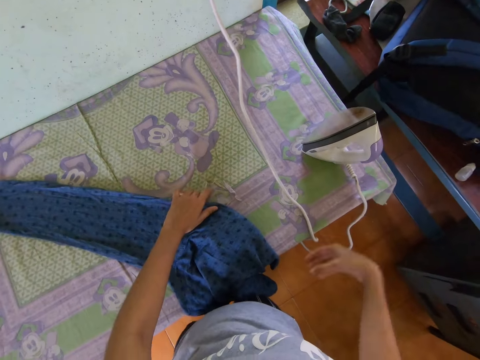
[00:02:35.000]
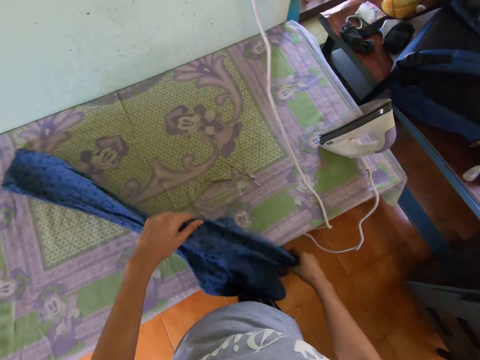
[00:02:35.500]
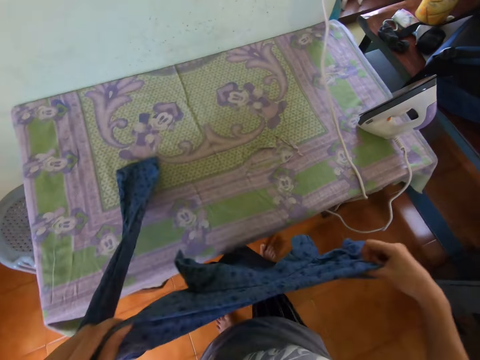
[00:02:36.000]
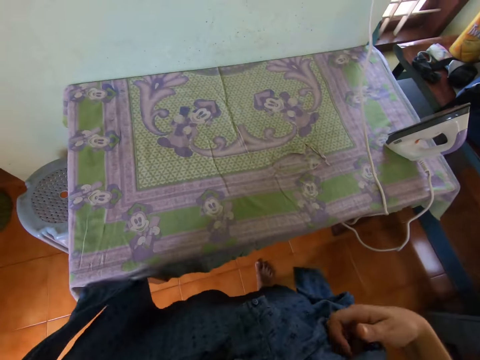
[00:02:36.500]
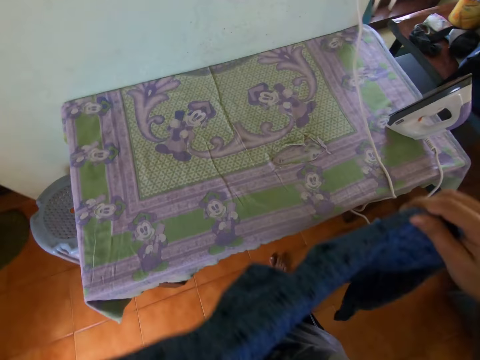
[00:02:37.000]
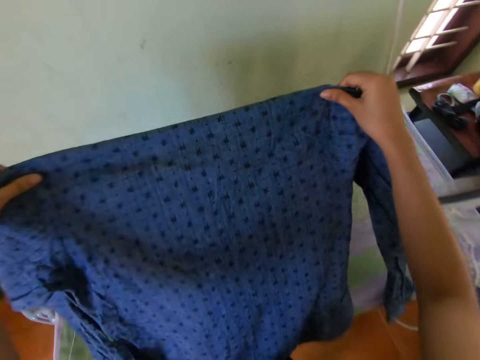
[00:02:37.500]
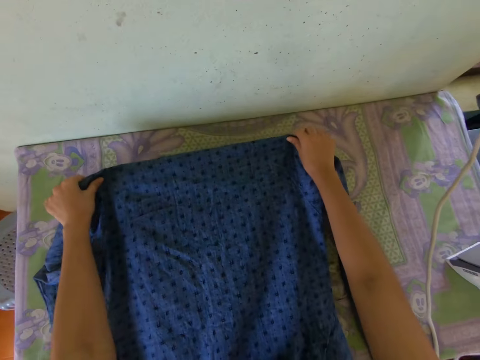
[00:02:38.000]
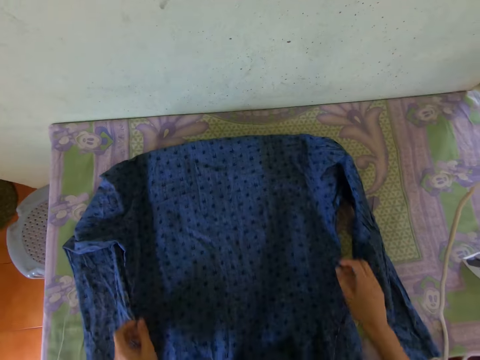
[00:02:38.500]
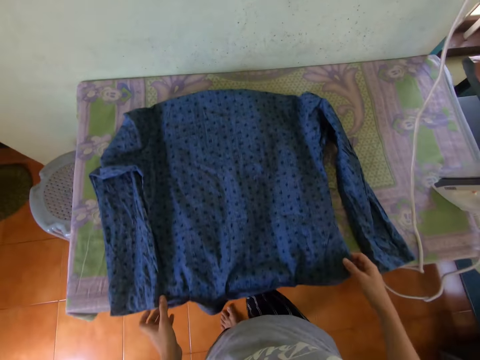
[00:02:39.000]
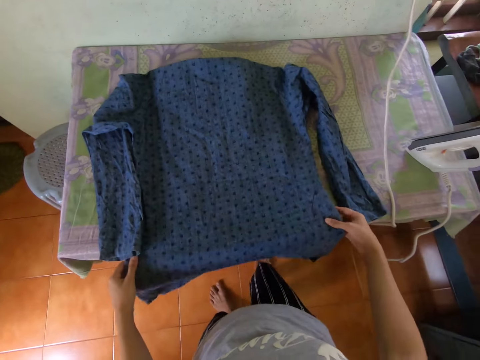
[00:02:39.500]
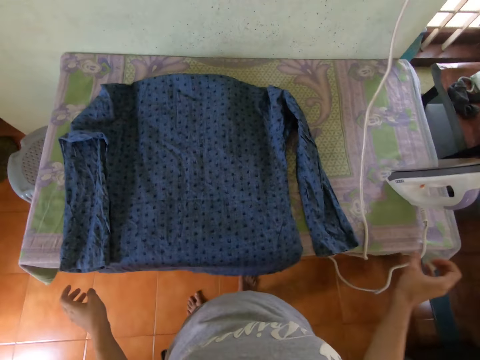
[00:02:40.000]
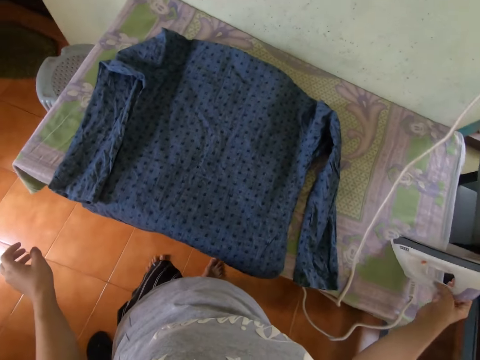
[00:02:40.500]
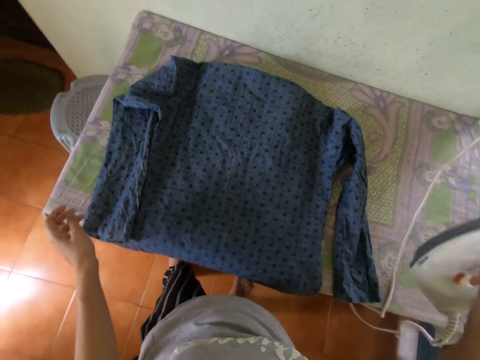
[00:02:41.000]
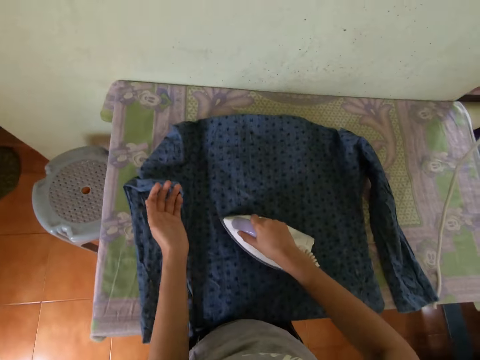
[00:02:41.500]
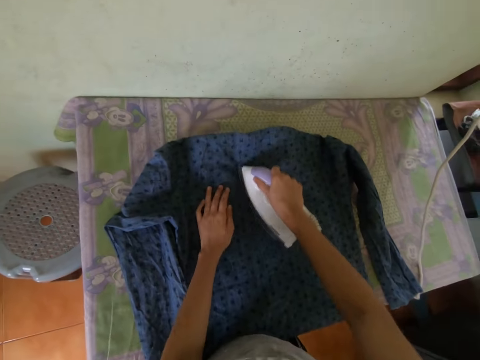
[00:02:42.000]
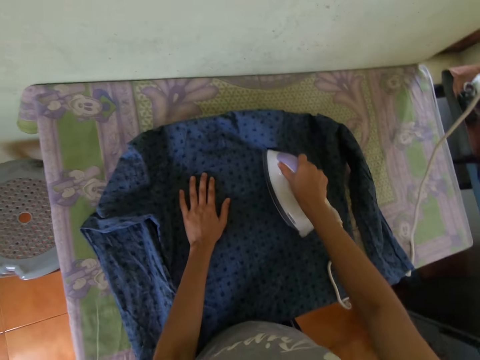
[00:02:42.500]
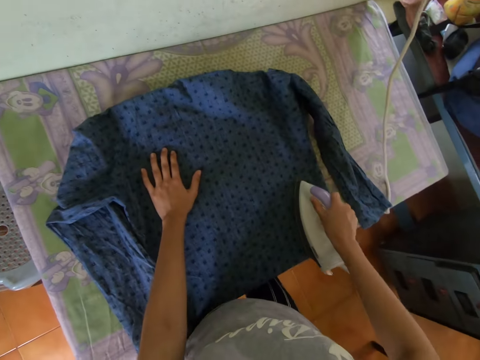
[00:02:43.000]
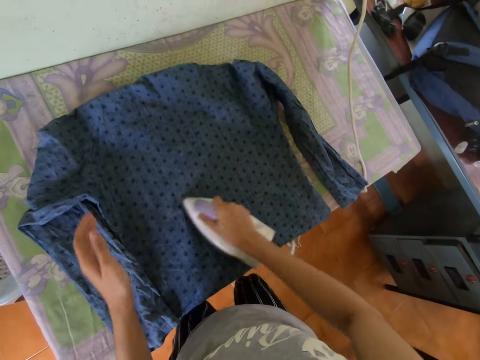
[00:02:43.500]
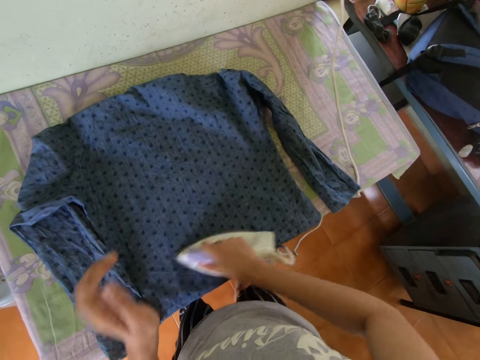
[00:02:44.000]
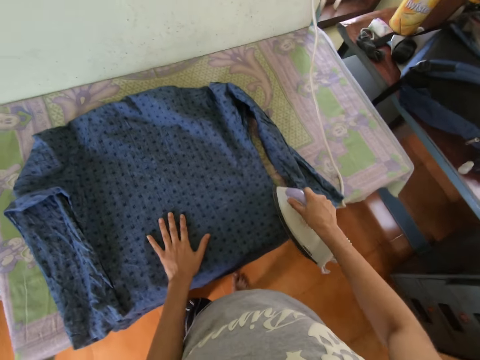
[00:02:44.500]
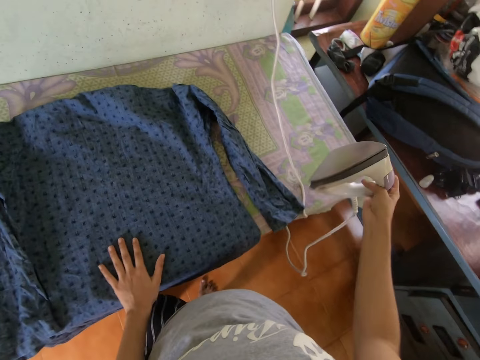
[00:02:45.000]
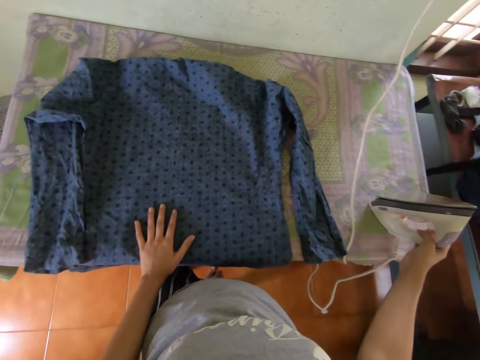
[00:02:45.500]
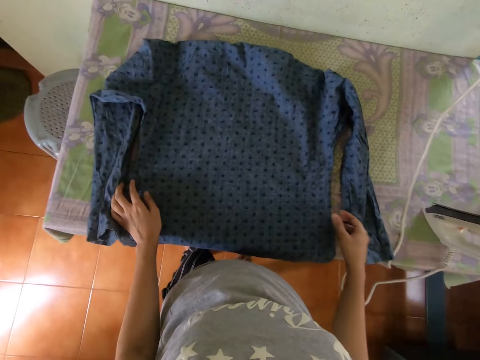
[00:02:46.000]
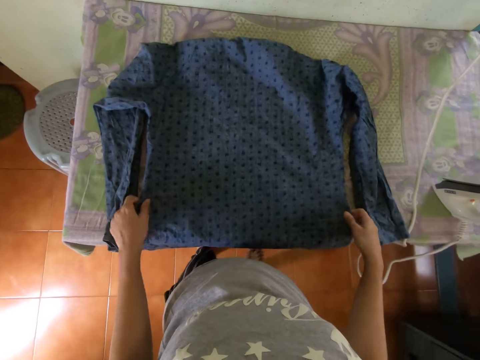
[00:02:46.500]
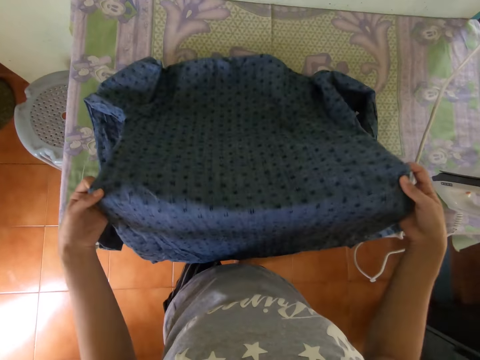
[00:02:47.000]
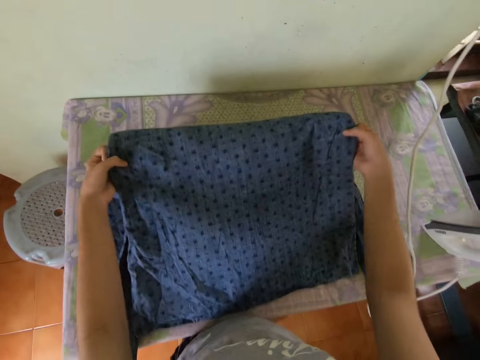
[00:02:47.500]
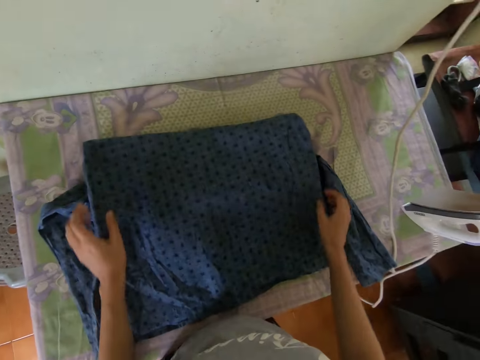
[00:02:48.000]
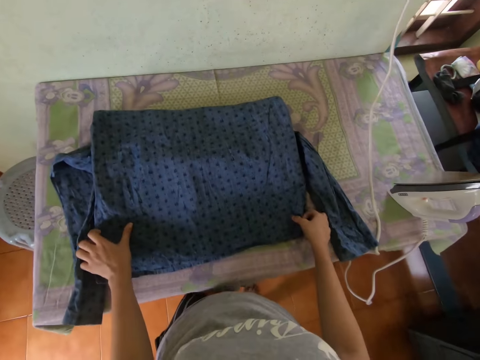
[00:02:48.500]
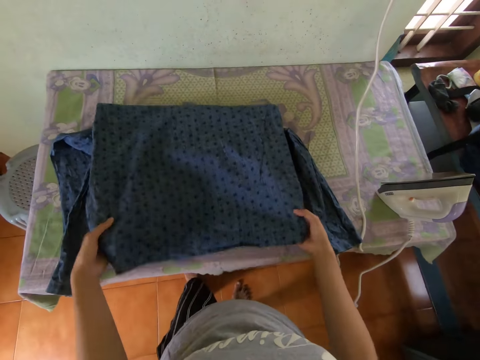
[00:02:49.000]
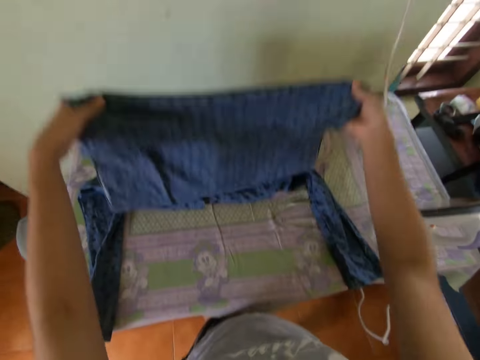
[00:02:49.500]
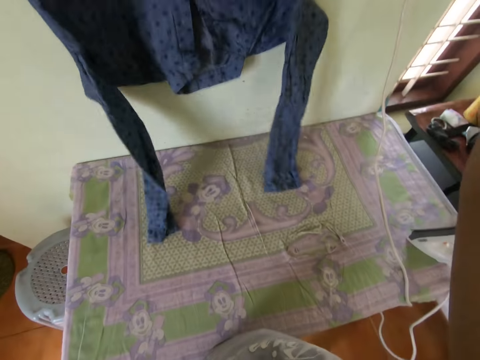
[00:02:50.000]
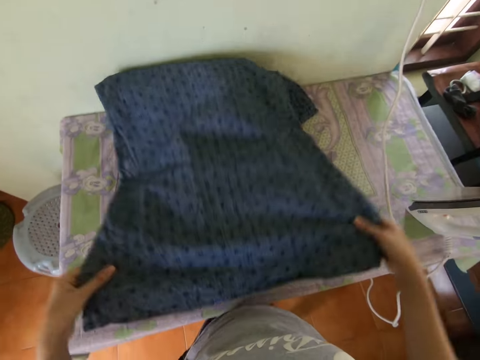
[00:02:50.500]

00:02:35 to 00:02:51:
The camera wearer aligns the shirt. He picks up the shirt from the table with both hands. He drops the shirt on the table with both hands. He adjusts the shirt on the table with both hands. He picks up the iron from the table with his right hand. He irons the shirt on the table with the iron in his right hand. He places his left hand on the shirt on the table. He places his left hand on the shirt on the table again. He drops the iron on the table with his right hand. He aligns the shirt. He picks up the shirt from the table with both hands. He drops the shirt on the table with both hands. He picks up the shirt from the table with both hands.

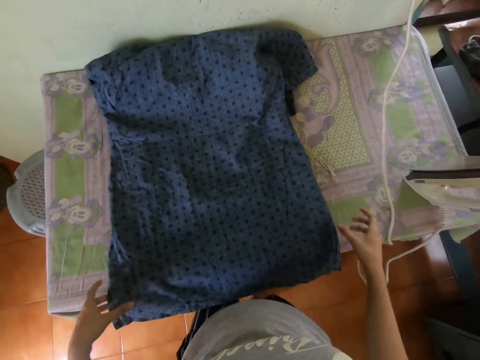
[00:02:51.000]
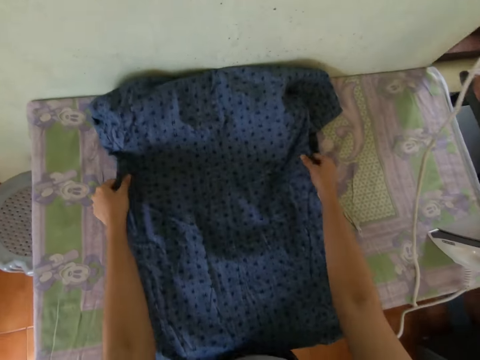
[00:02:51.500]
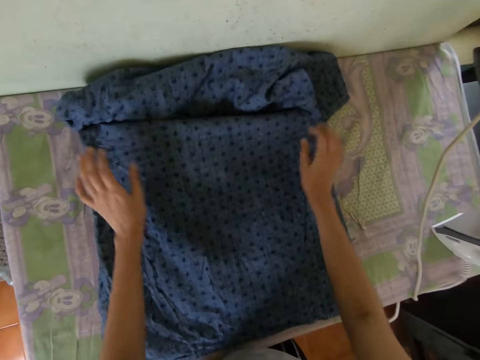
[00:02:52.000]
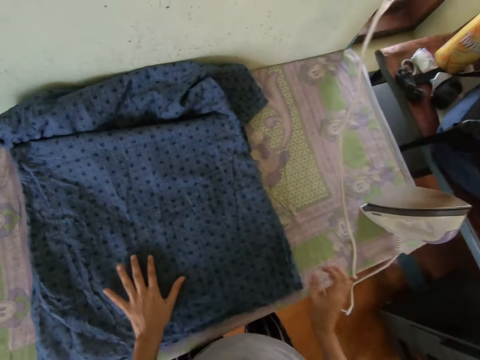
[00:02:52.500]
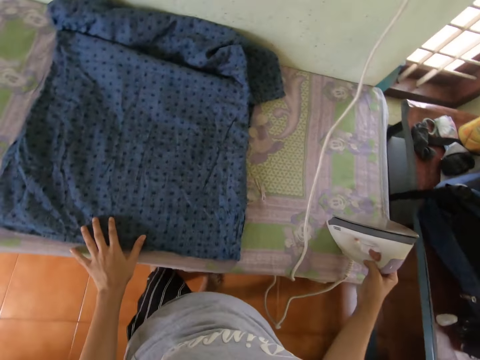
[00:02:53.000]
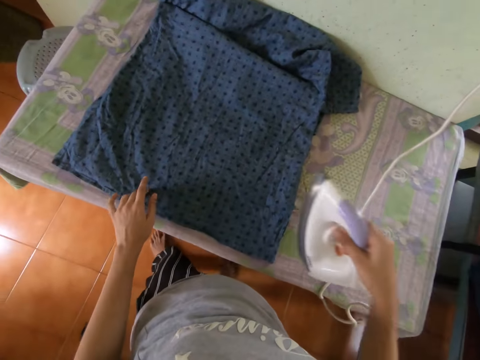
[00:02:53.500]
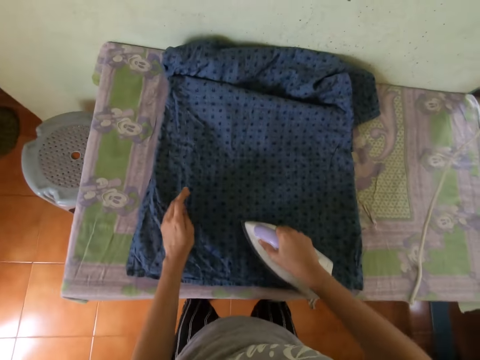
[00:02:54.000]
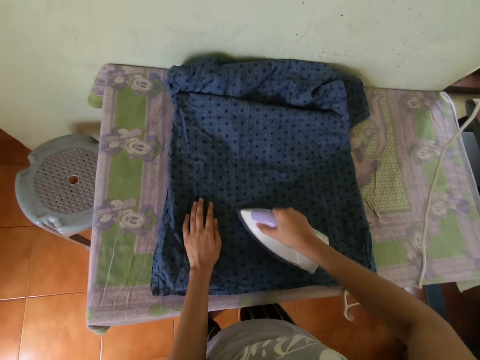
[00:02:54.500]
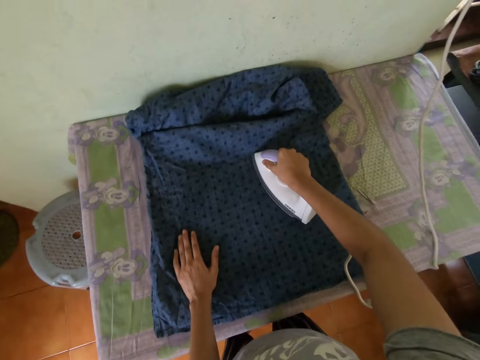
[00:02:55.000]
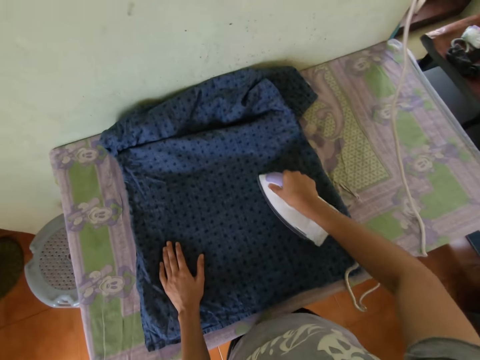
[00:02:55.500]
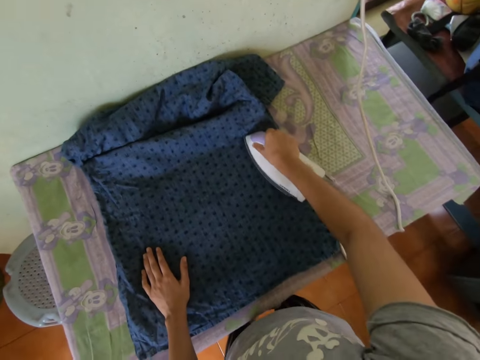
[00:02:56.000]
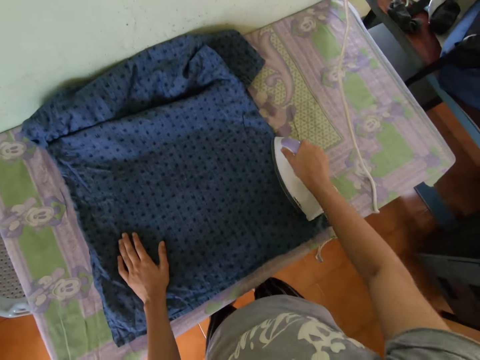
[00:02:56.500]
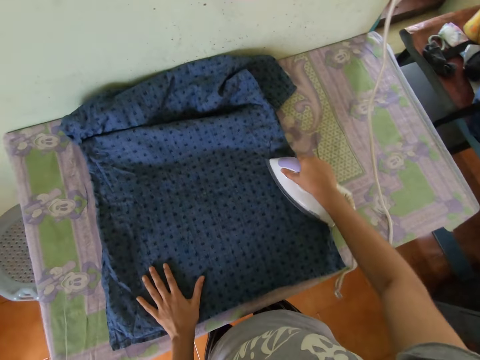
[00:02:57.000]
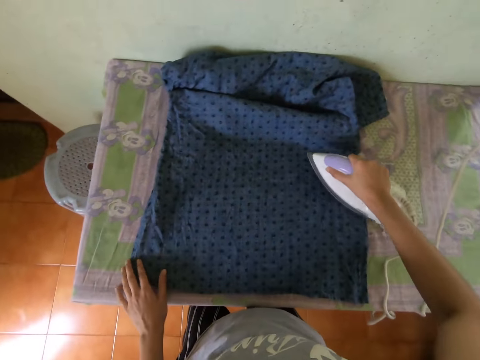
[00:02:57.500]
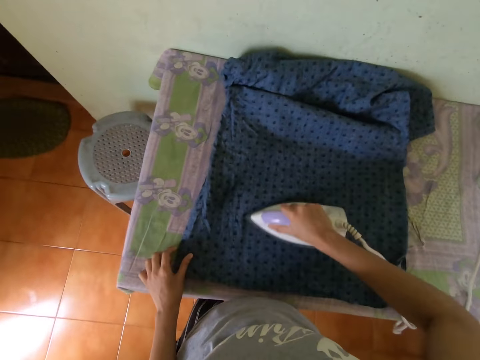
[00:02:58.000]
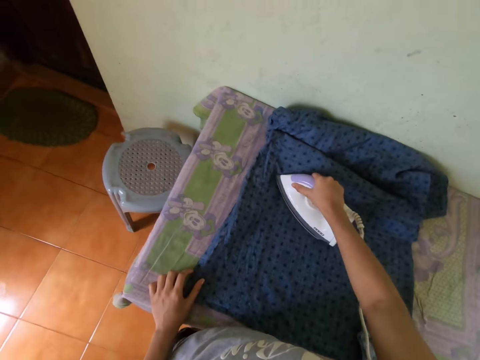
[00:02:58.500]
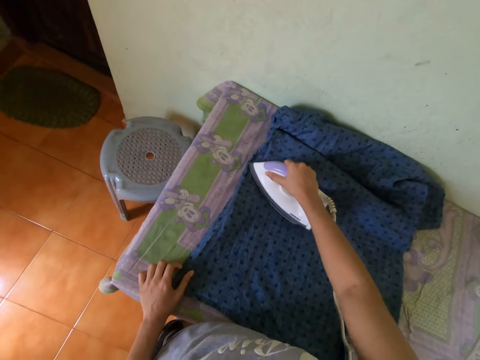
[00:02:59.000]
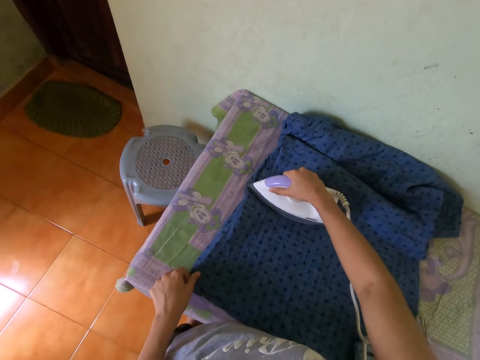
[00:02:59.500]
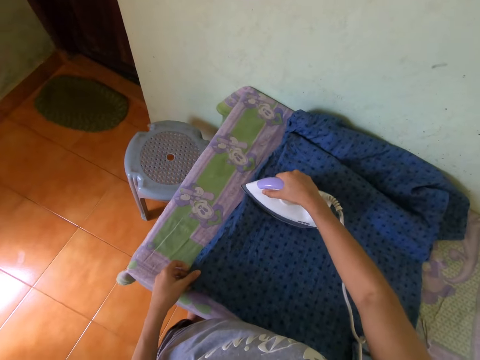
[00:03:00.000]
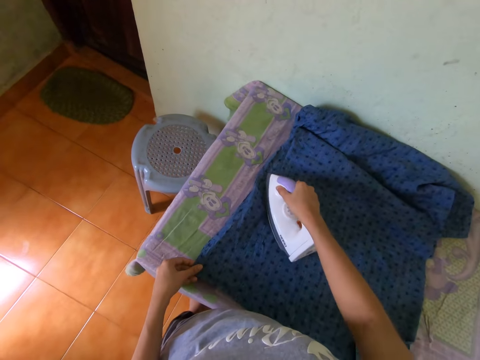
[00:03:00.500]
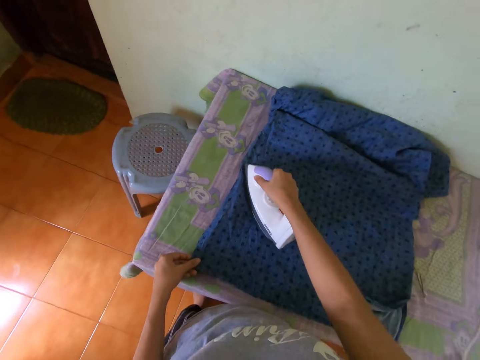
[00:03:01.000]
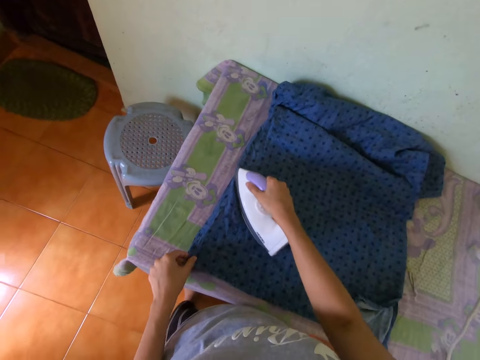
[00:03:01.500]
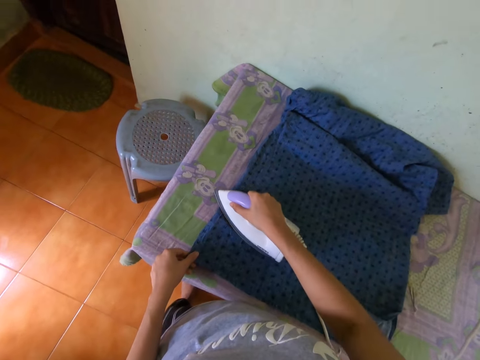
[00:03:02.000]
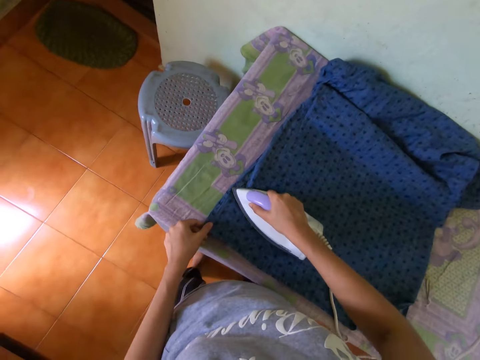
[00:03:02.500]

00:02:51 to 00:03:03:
The camera wearer drops the shirt on the table with both hands. He adjusts the shirt on the table with both hands. He picks up the iron from the table with his right hand. He irons the shirt on the table with the iron in his right hand.
